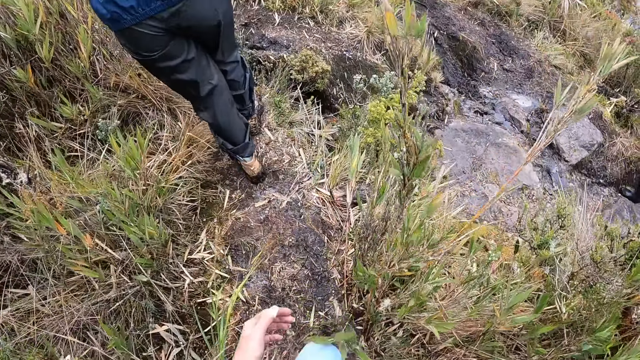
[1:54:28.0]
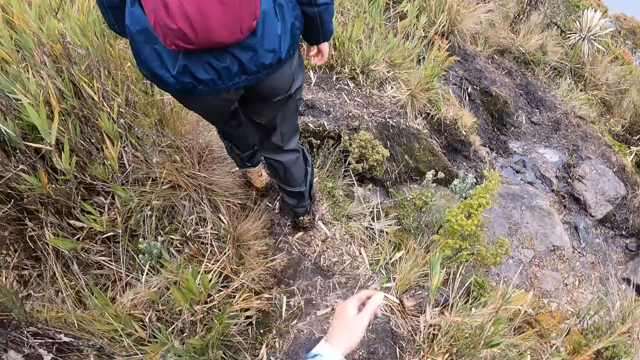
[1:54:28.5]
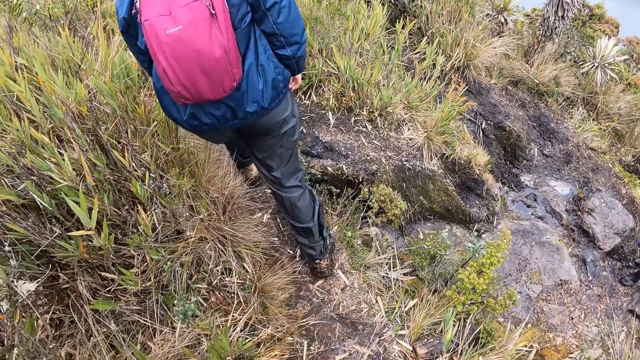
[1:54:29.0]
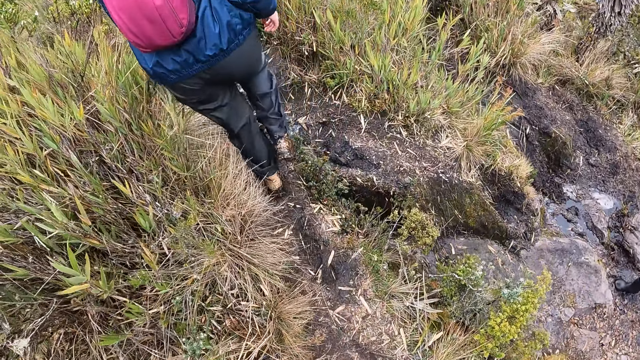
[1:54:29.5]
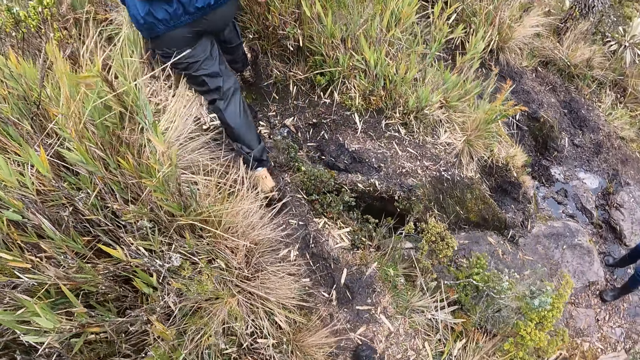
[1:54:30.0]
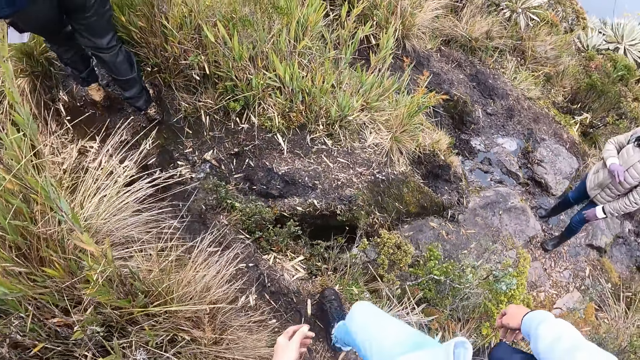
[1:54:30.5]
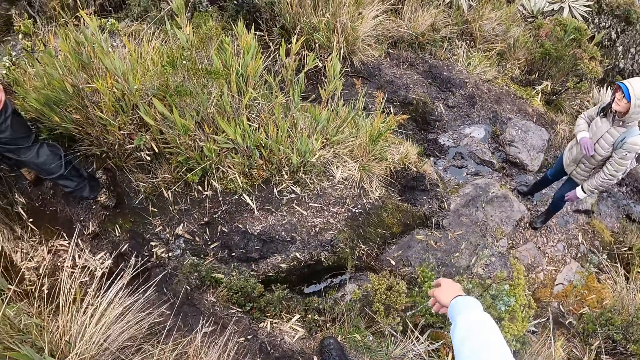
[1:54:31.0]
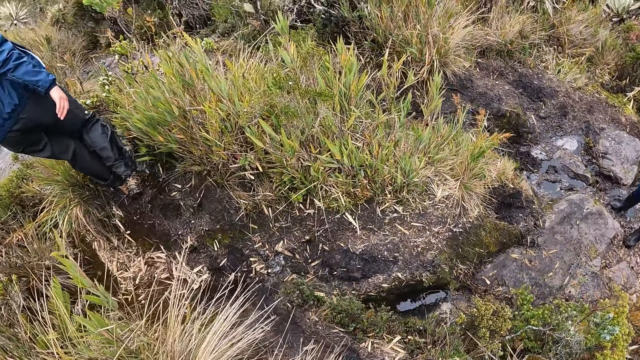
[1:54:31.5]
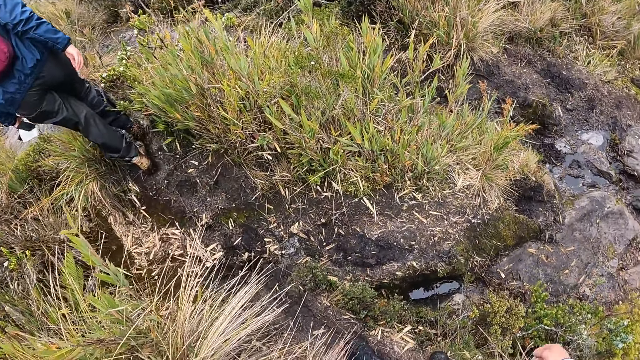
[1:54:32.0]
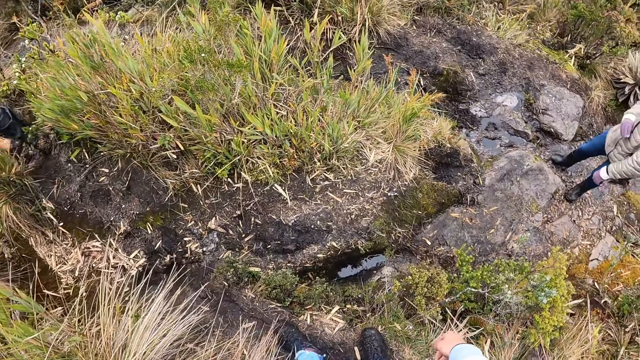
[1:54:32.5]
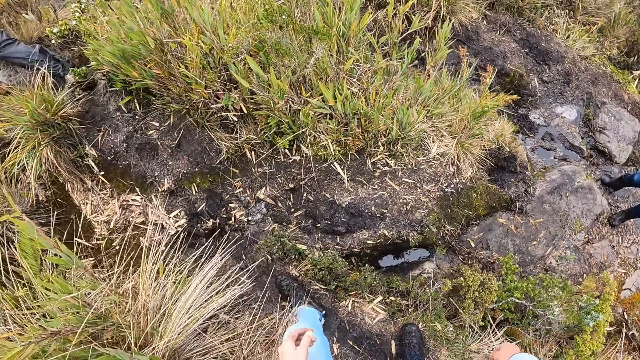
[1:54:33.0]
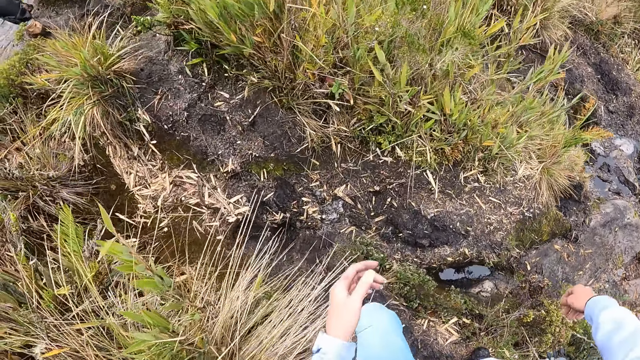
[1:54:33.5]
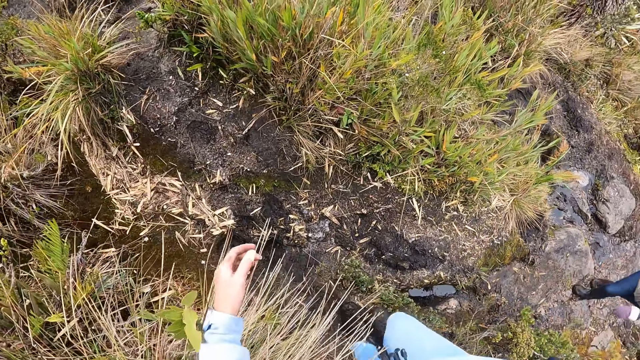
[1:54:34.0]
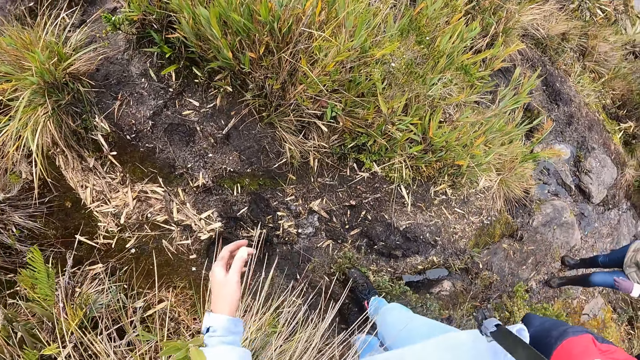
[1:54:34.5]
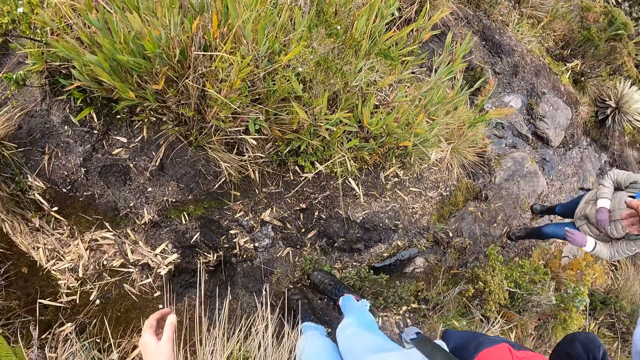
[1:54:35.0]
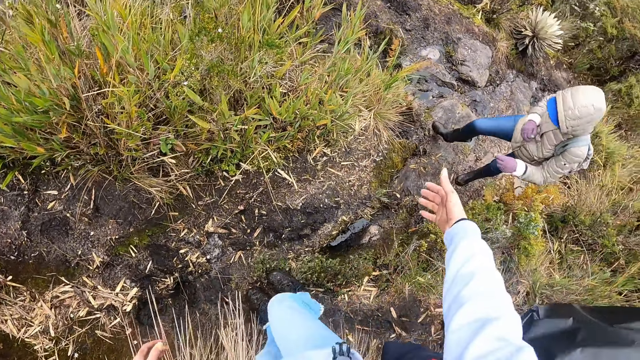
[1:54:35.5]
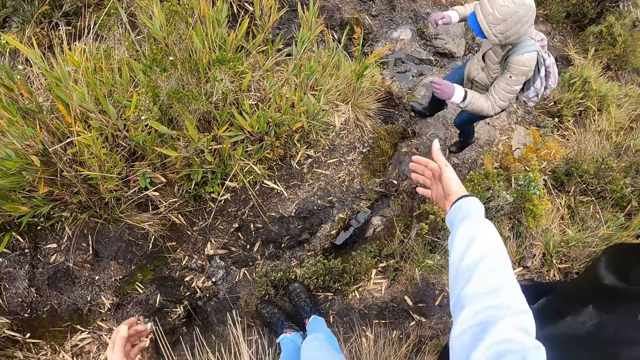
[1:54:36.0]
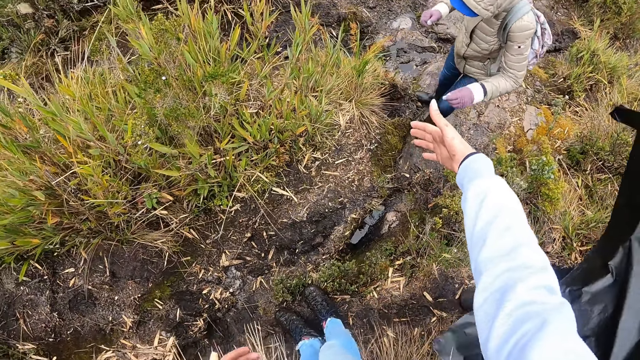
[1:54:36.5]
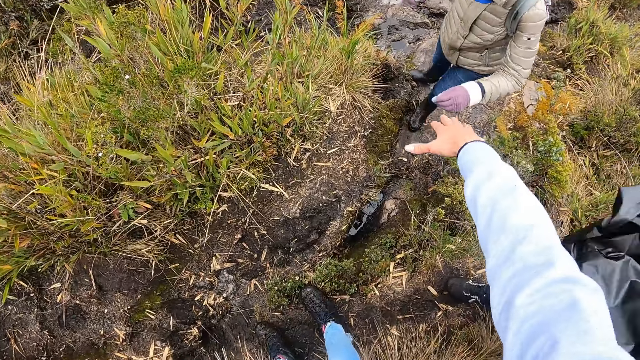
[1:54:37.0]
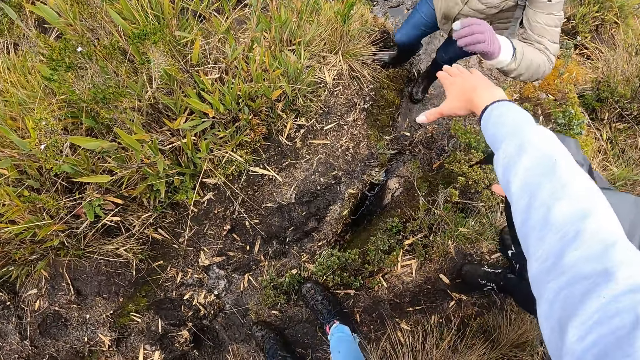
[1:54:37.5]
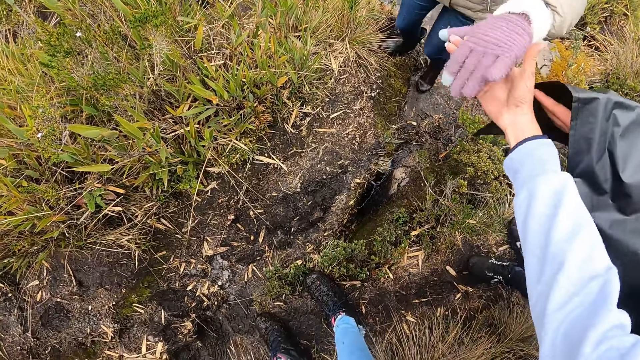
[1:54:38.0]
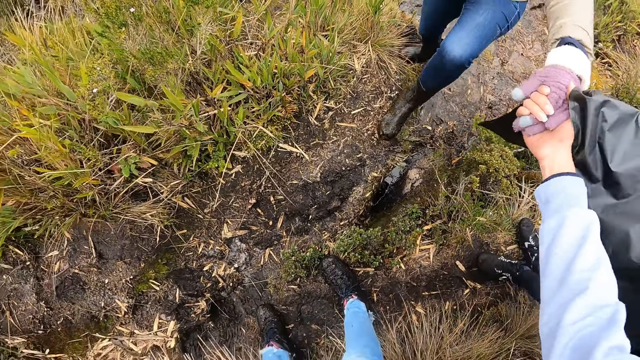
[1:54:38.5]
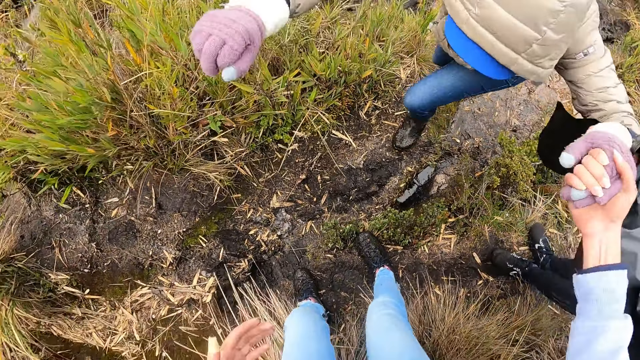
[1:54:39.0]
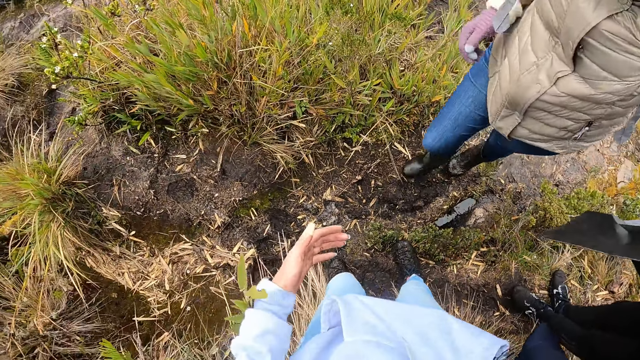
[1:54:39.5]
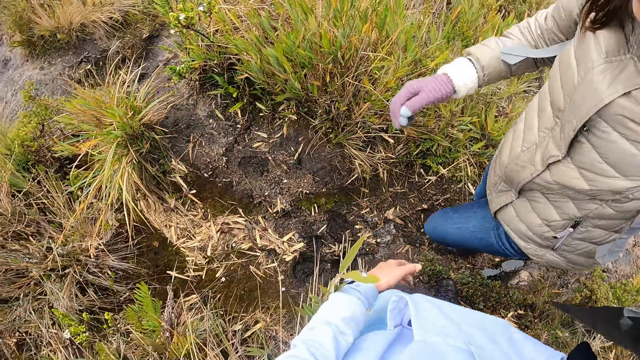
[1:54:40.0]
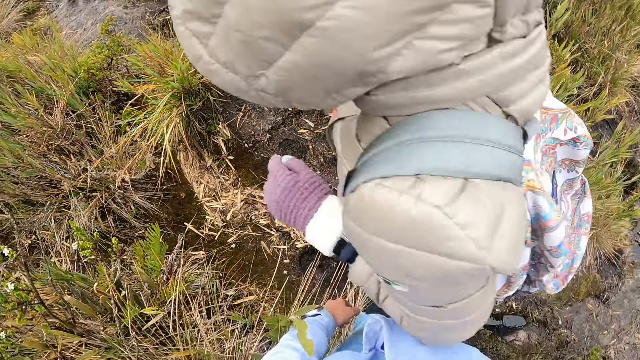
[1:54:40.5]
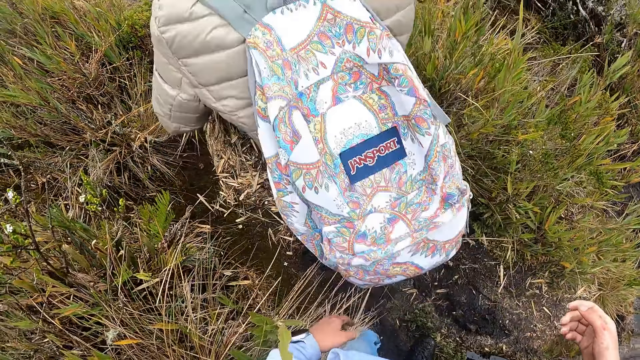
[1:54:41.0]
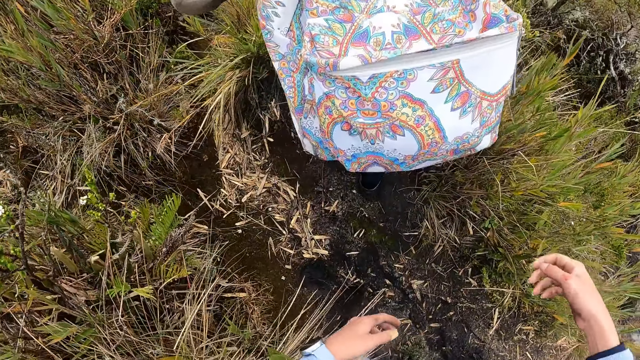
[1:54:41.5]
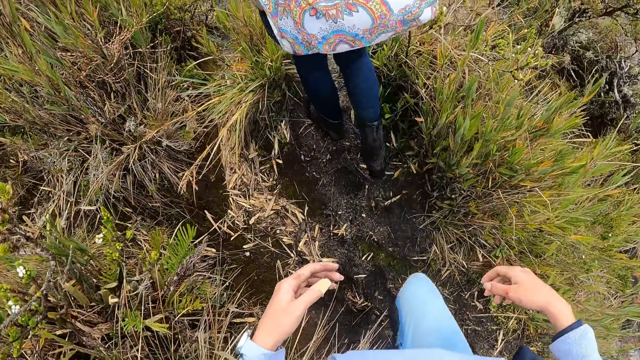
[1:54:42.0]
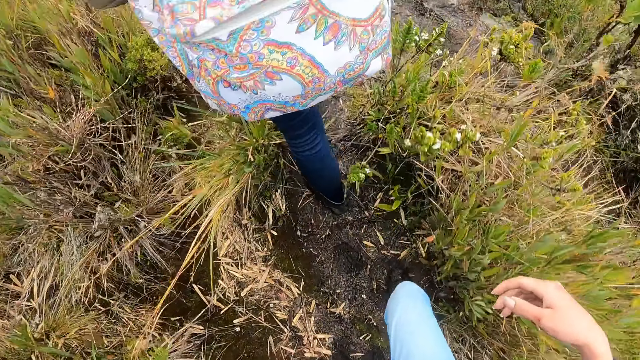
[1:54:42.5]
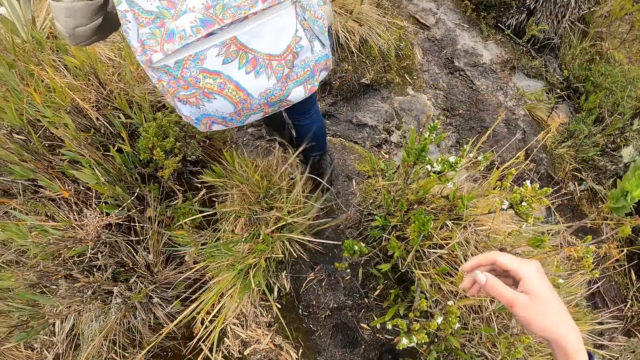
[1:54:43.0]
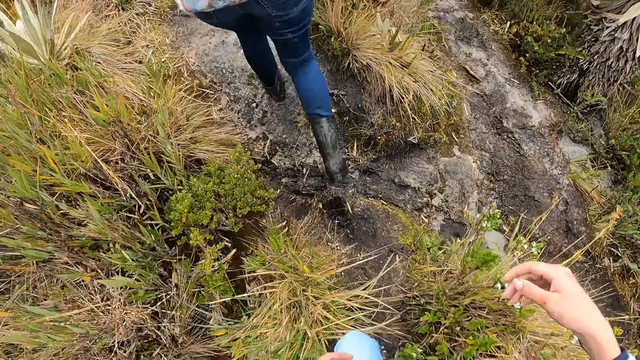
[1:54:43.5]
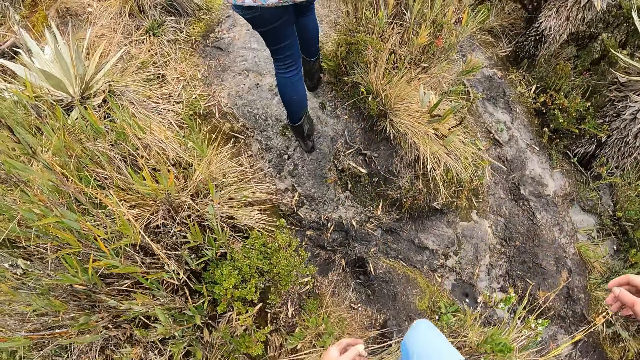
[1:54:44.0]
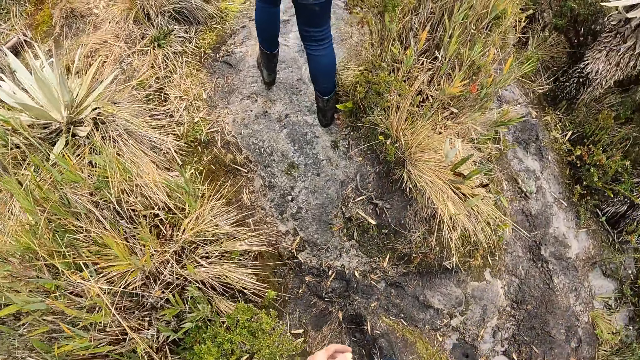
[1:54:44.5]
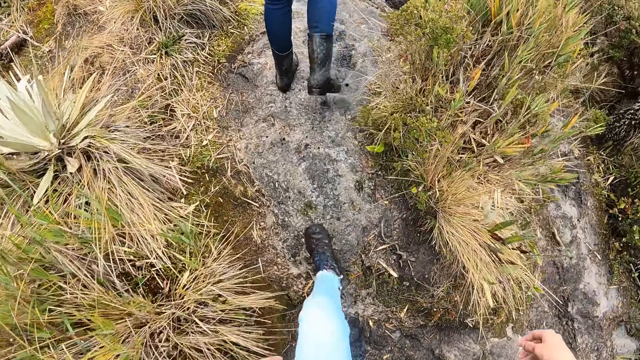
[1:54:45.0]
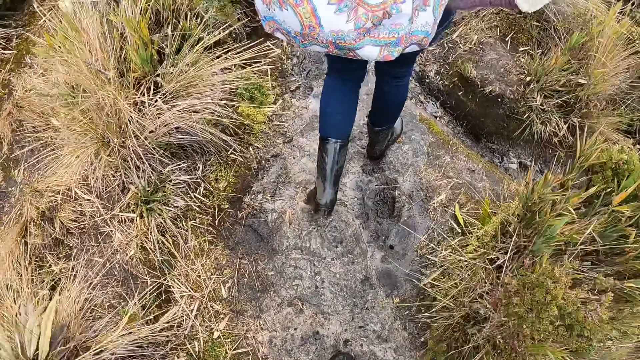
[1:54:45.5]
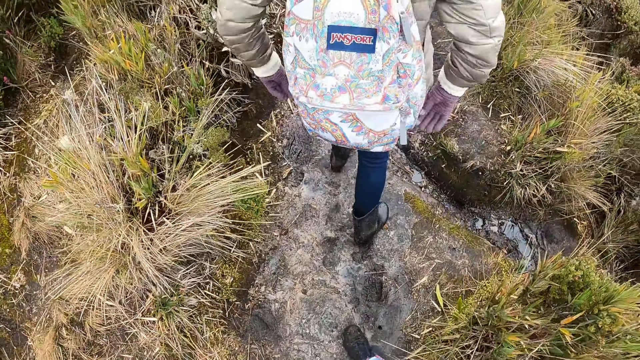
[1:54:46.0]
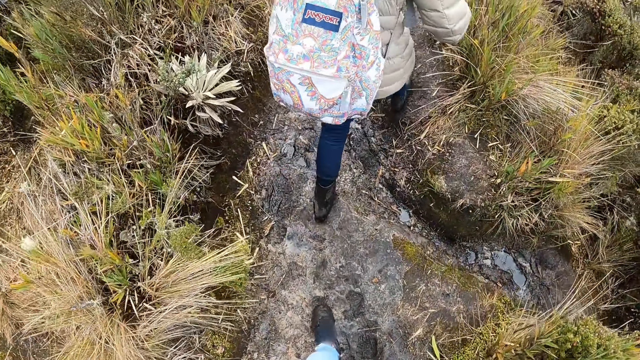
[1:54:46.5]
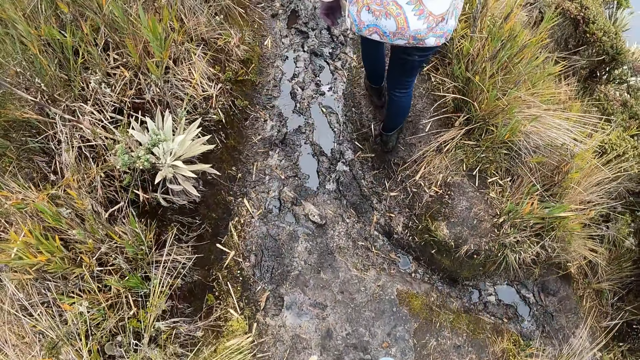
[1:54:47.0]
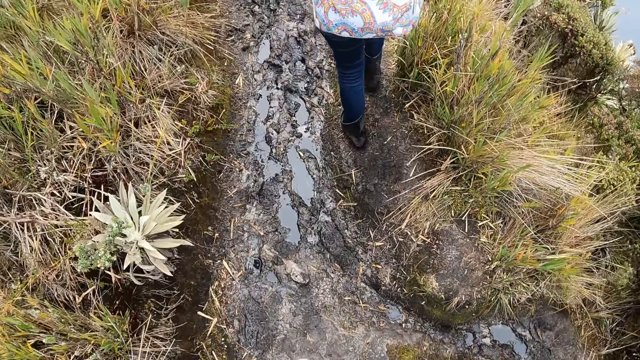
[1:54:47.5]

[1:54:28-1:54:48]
The camera wearer walks. She looks around. She strengthens the hand. She drags a woman with her right hand. She holds the hand of the woman. The woman walks. The camera wearer climbs the hill with the group of people. She walks.
